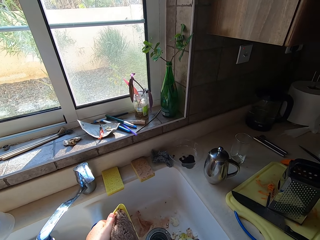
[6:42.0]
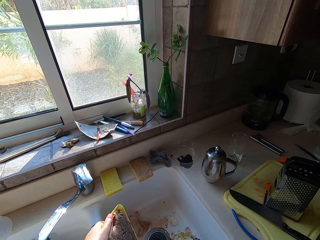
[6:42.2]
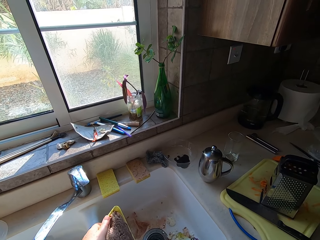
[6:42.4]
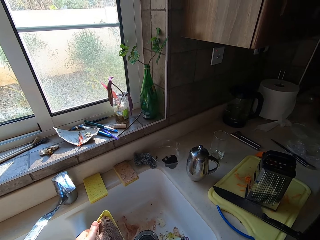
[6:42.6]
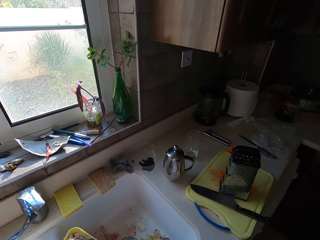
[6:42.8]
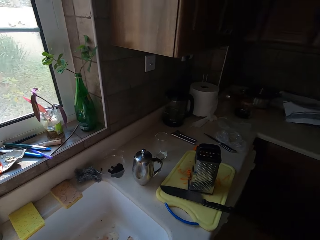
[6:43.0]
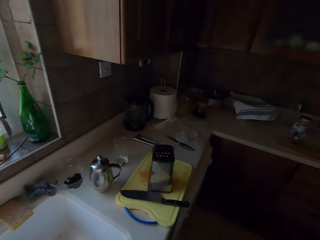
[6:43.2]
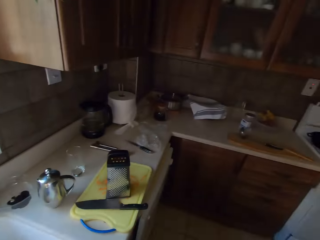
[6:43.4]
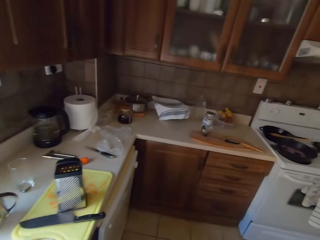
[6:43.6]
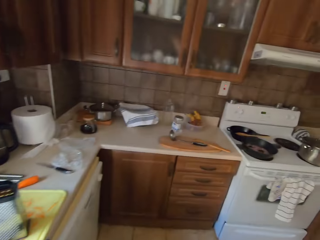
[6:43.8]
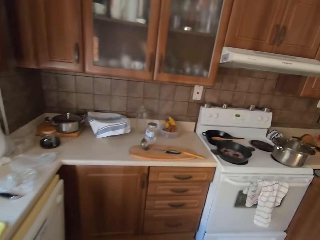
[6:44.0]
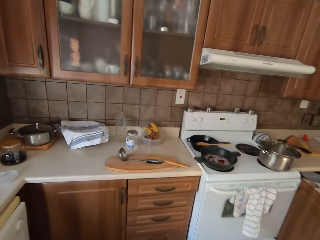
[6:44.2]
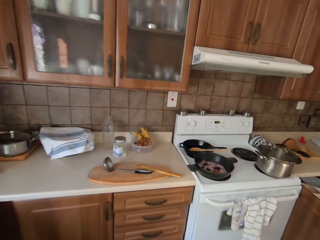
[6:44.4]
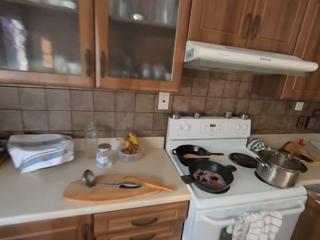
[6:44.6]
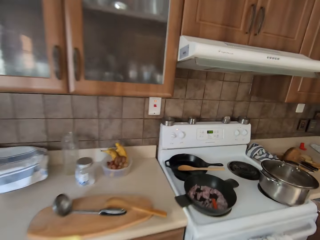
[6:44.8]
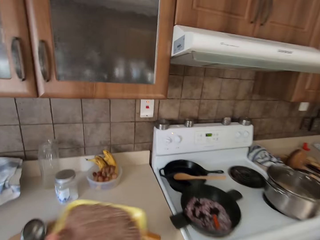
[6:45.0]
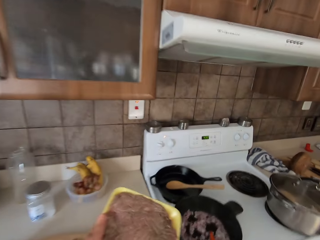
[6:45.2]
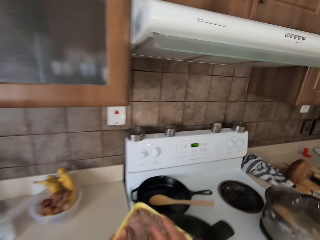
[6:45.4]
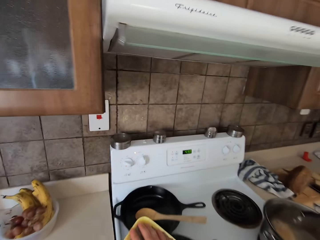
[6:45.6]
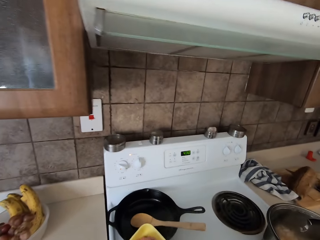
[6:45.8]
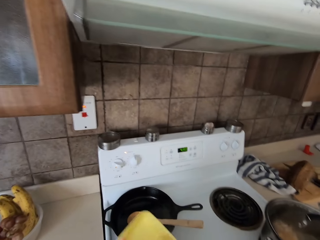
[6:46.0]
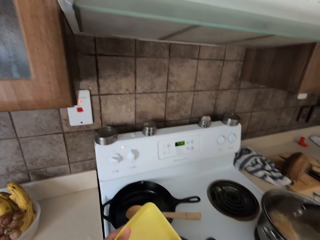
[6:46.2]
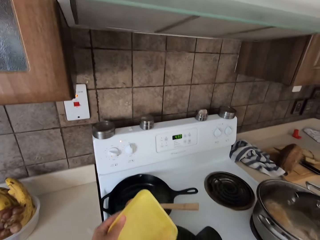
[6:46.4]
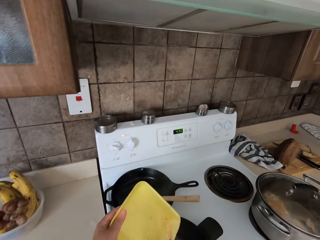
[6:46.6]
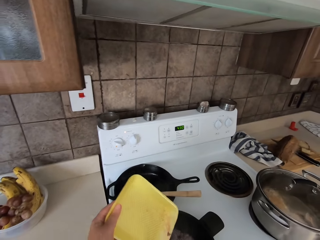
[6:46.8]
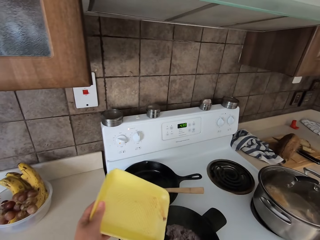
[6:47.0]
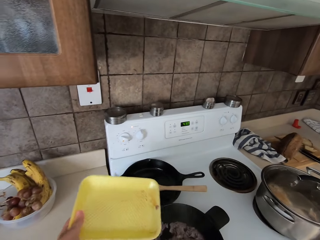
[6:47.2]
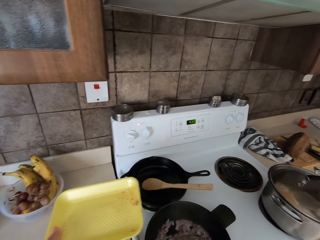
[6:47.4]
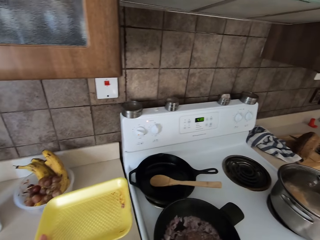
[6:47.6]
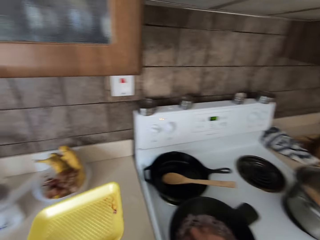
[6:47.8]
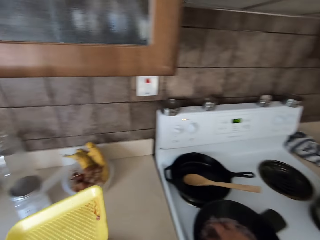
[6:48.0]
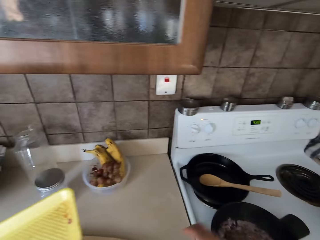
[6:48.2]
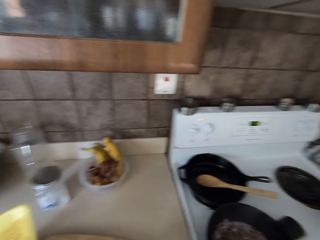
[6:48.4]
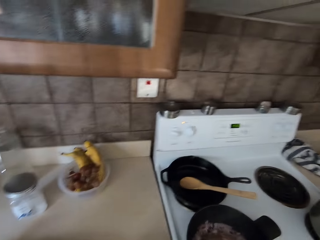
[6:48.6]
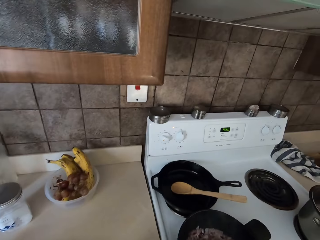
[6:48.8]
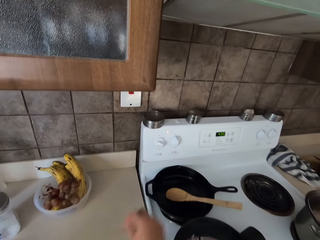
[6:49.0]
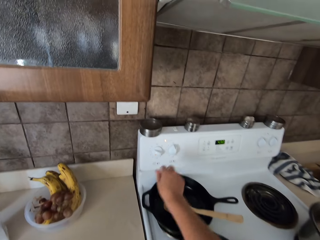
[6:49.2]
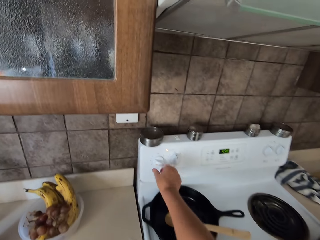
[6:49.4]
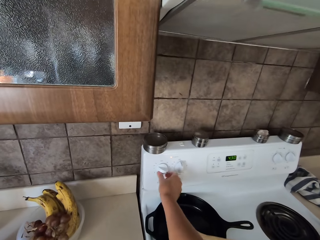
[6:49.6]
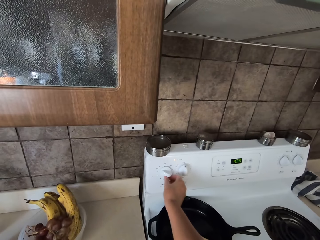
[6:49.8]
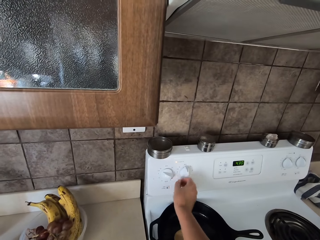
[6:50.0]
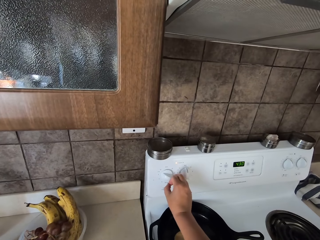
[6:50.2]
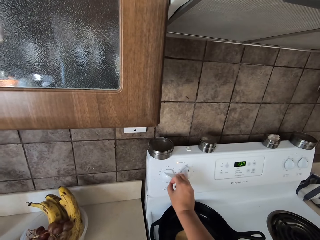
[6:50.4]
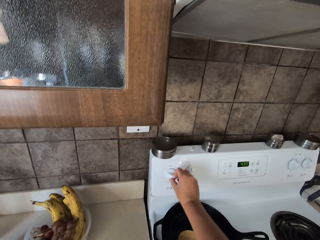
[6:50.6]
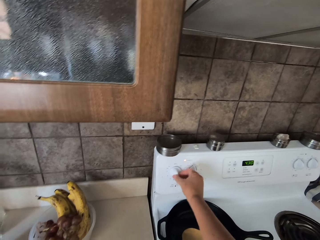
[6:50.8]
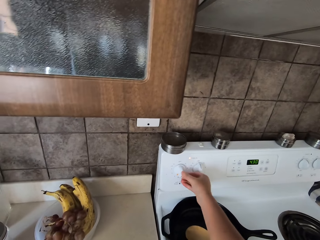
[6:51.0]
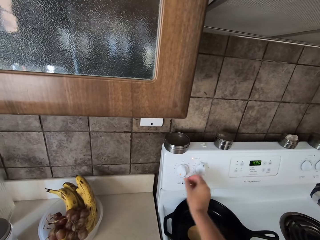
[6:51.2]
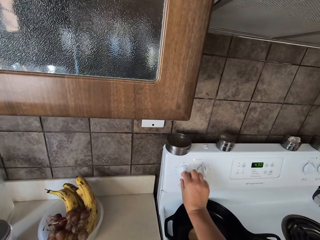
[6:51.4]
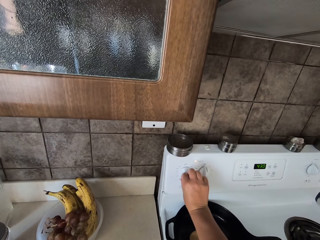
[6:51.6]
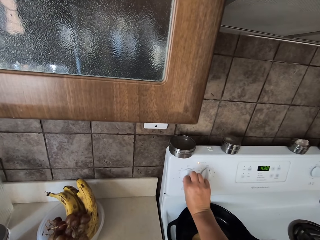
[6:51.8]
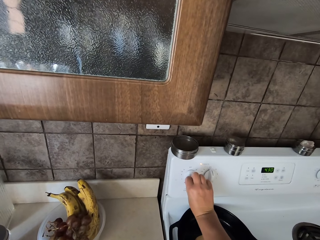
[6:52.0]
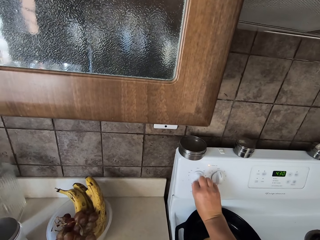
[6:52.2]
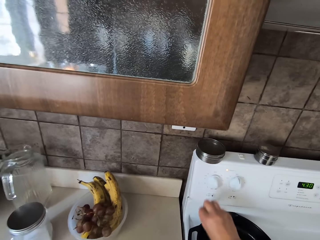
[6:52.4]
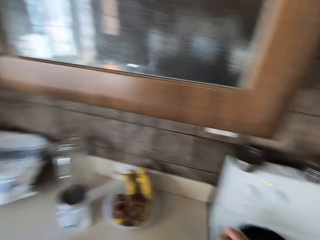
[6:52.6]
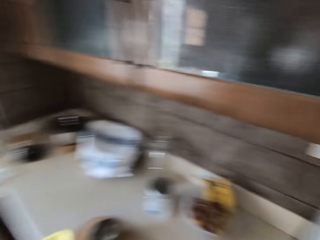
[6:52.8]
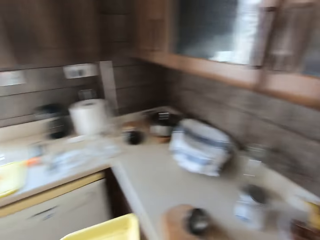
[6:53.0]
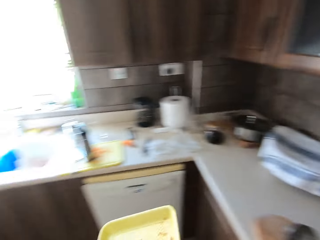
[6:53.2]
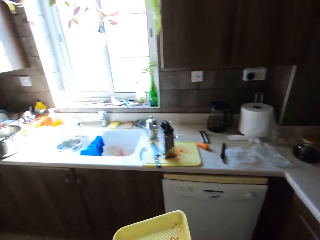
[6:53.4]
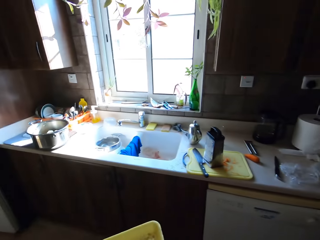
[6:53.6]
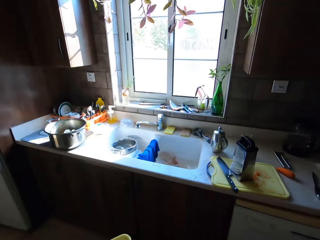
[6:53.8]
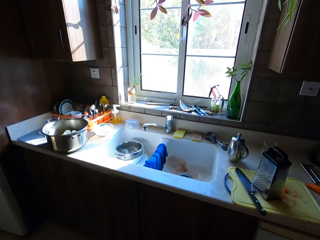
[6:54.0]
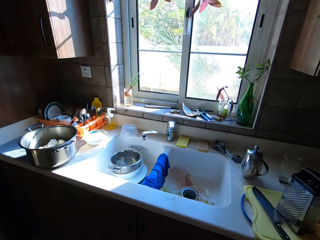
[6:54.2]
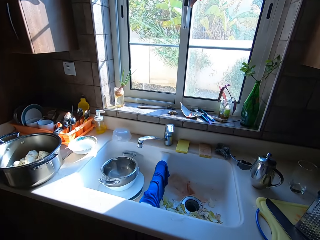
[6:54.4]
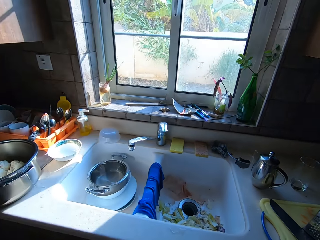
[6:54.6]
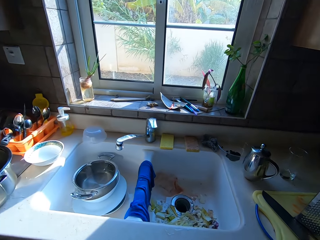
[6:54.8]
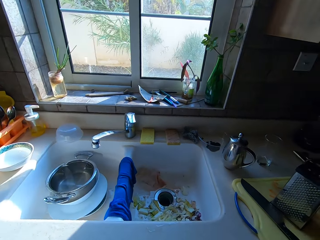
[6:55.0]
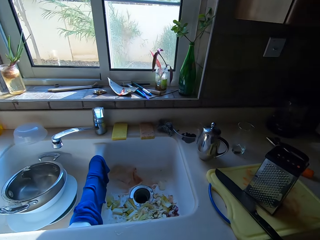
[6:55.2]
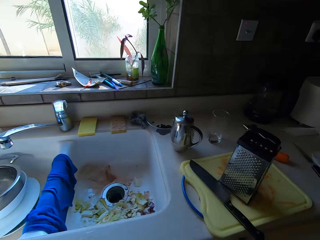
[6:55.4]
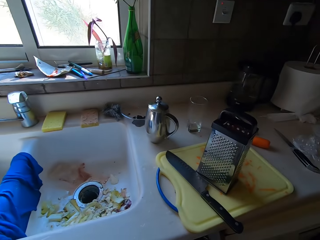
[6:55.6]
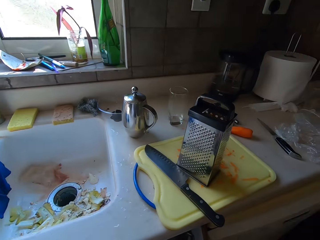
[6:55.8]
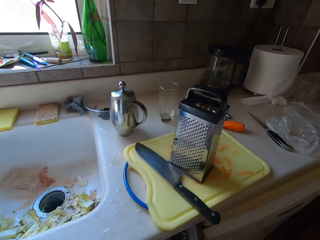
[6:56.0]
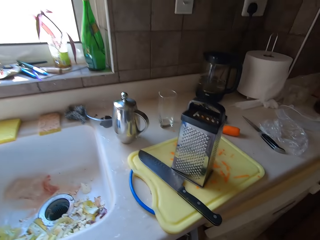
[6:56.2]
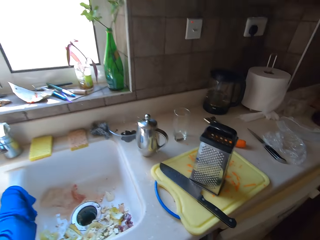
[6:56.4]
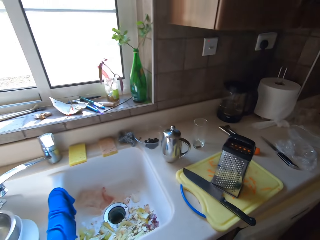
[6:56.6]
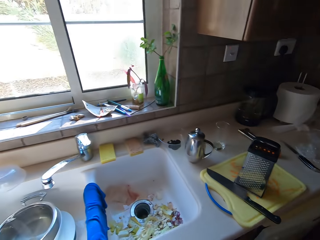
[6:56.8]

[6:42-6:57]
The camera wearer puts meat in a cook pot. They put the plate in the sink. They regulate heat from the cooker and close the gas cooker. They go back to the sink.

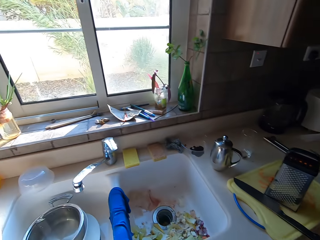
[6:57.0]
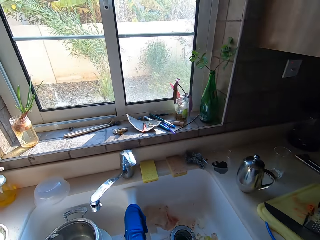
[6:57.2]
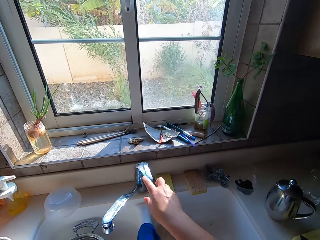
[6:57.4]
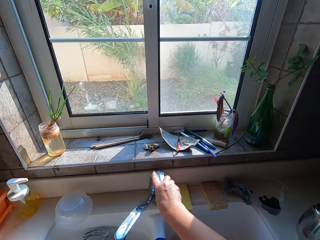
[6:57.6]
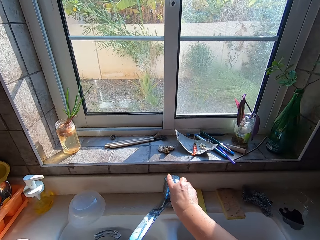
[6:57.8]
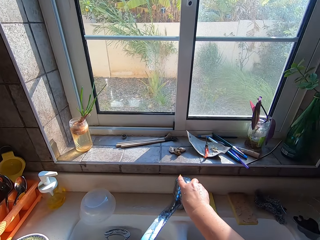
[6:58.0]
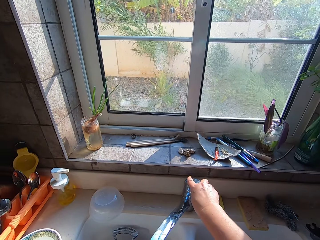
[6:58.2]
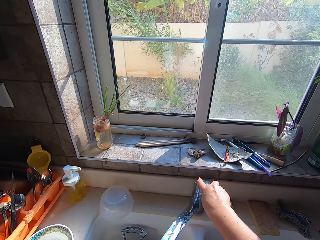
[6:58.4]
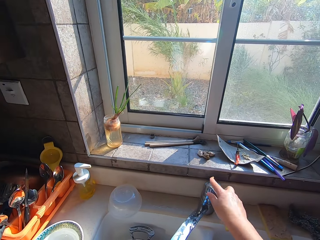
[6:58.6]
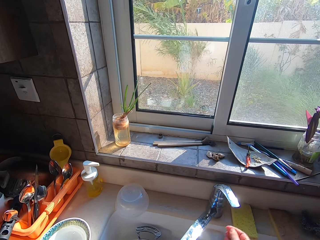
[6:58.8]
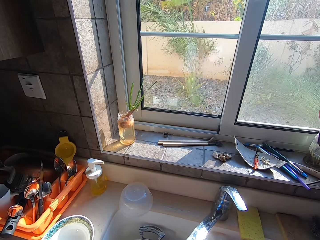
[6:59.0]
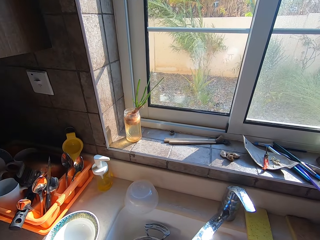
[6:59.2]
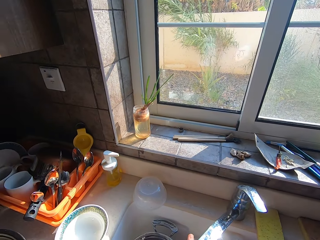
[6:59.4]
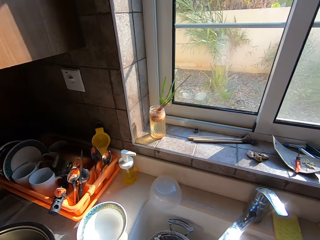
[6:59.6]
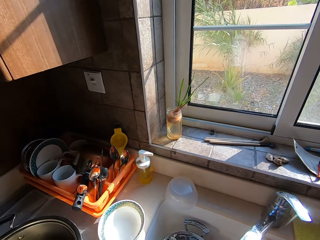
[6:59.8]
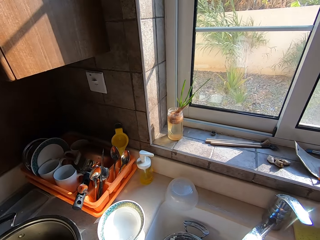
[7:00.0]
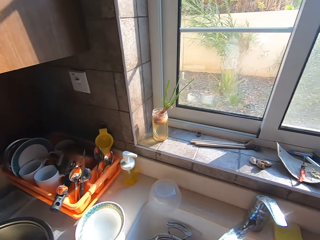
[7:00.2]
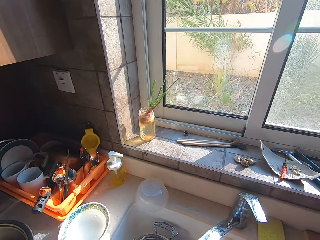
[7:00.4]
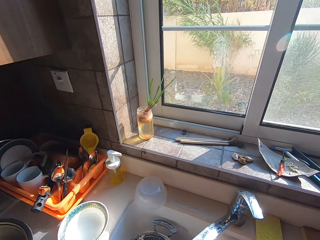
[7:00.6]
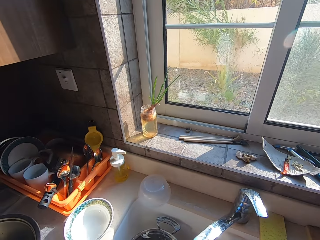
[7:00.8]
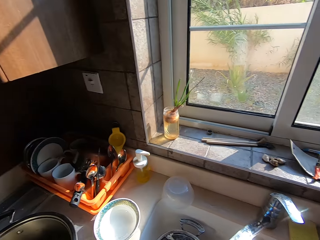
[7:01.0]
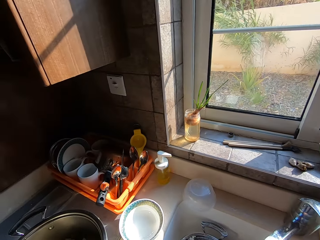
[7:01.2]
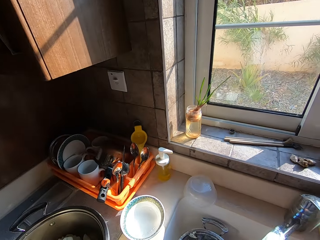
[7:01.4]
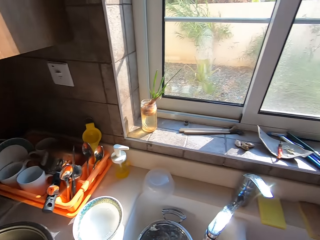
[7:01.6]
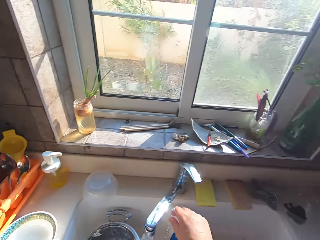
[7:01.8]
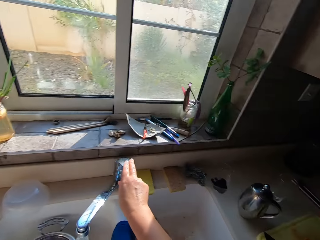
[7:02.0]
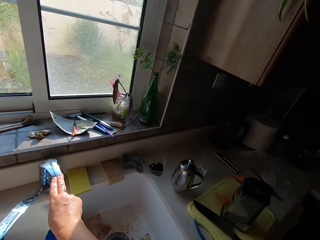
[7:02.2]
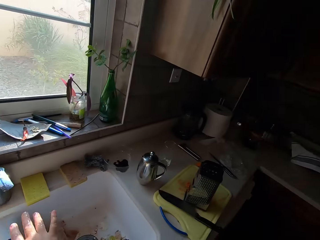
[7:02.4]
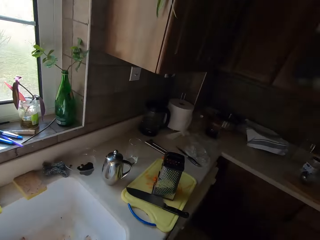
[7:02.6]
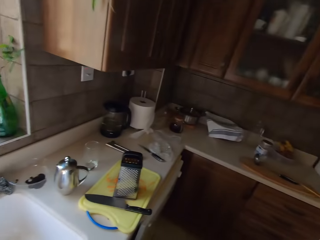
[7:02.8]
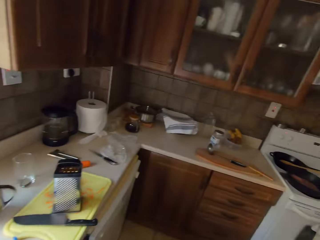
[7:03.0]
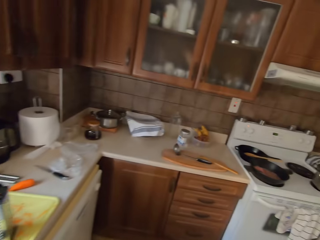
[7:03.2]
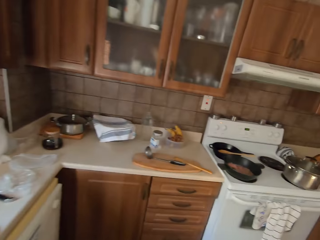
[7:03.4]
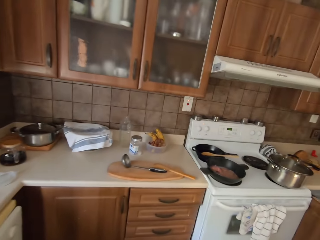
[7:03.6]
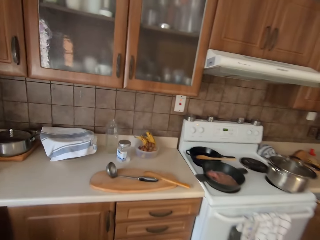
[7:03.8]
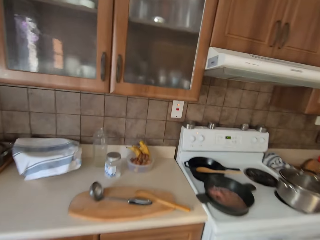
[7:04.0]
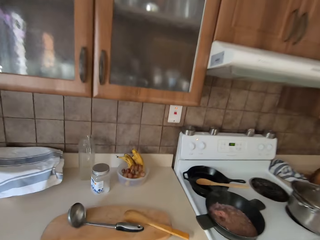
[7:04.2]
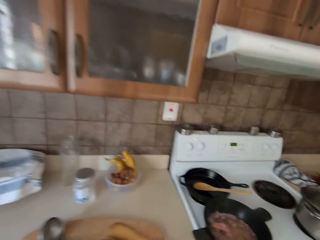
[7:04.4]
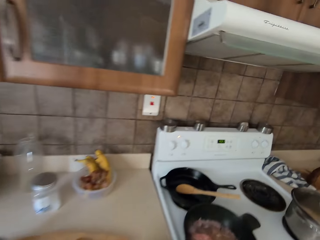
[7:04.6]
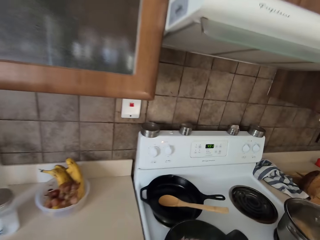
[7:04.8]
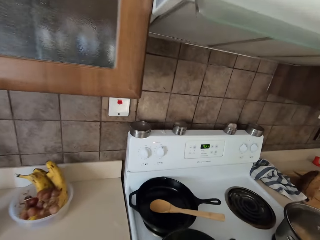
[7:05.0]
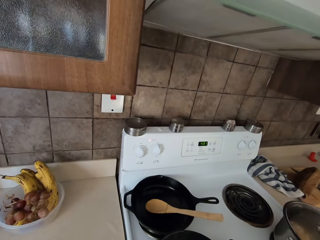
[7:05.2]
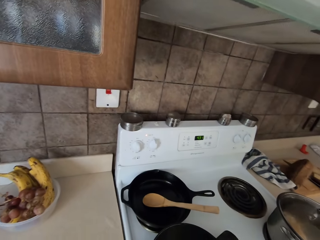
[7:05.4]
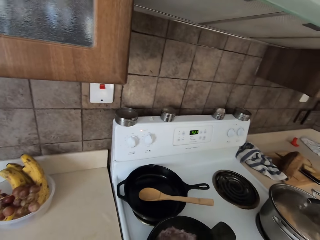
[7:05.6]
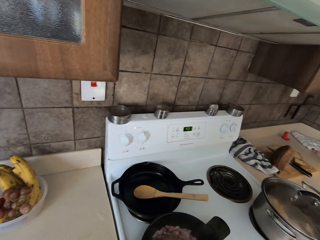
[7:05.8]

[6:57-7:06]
The camera wearer opens the water tap. They wash the dish. They close the water tap.
